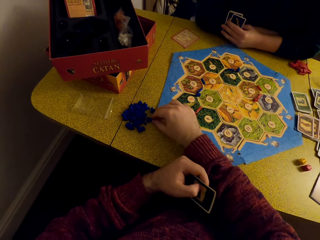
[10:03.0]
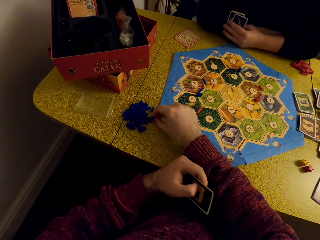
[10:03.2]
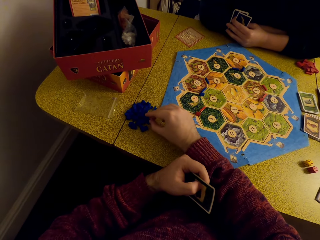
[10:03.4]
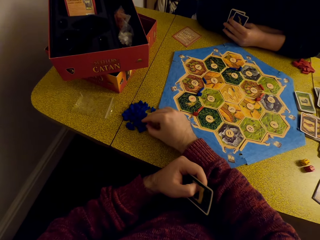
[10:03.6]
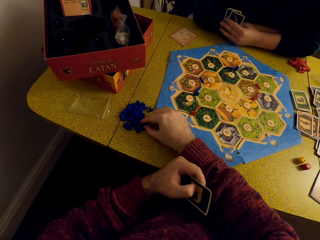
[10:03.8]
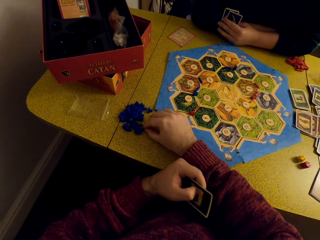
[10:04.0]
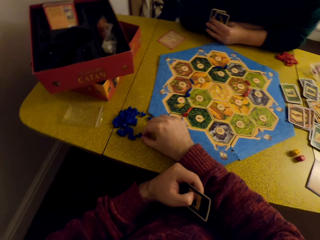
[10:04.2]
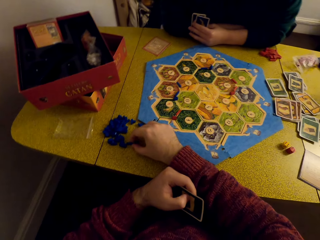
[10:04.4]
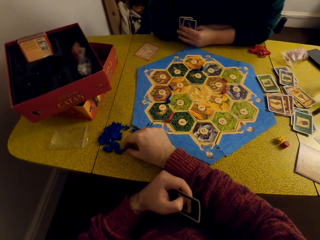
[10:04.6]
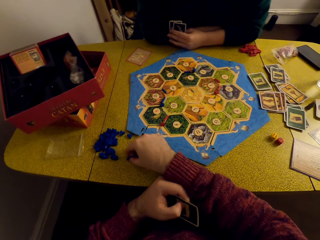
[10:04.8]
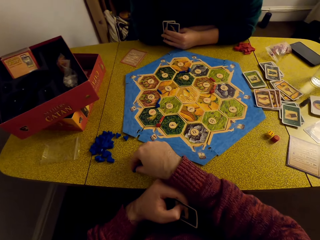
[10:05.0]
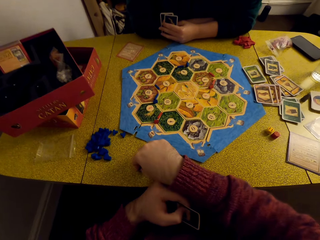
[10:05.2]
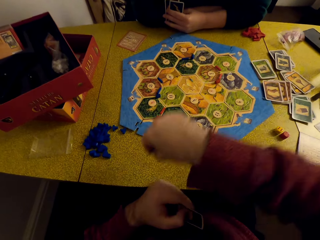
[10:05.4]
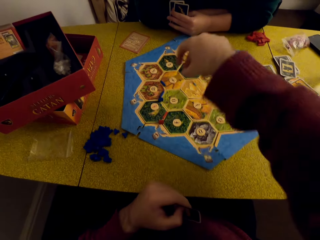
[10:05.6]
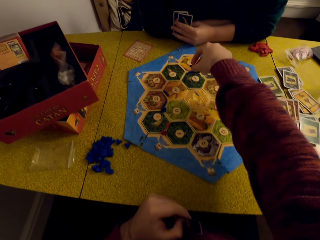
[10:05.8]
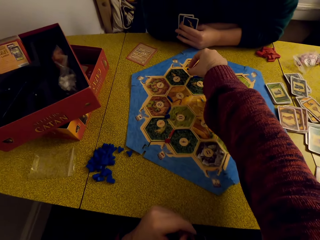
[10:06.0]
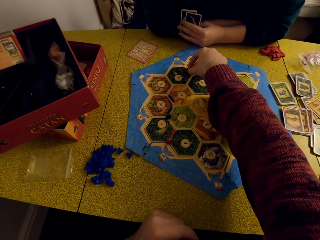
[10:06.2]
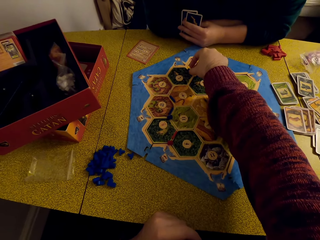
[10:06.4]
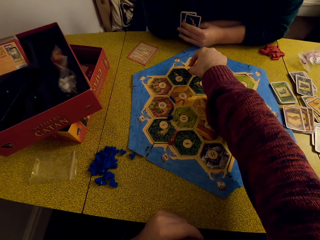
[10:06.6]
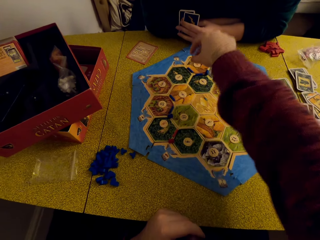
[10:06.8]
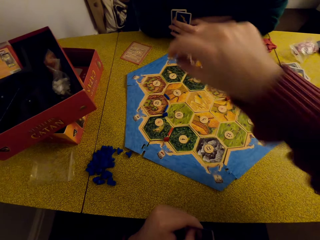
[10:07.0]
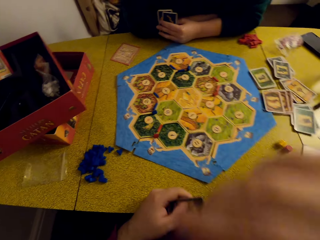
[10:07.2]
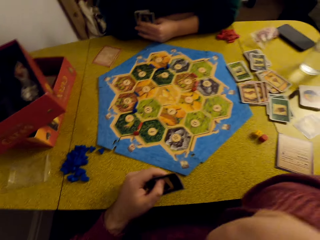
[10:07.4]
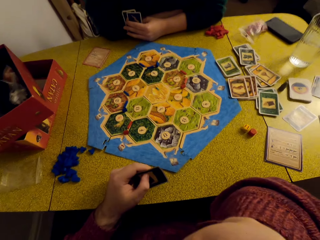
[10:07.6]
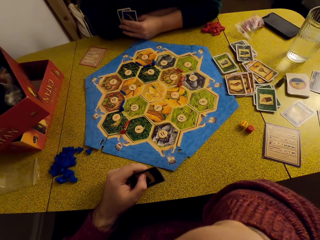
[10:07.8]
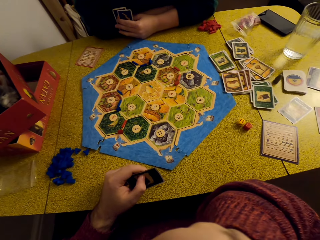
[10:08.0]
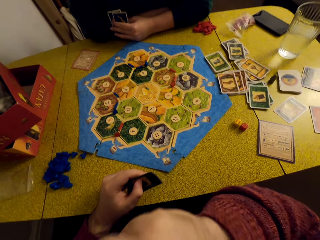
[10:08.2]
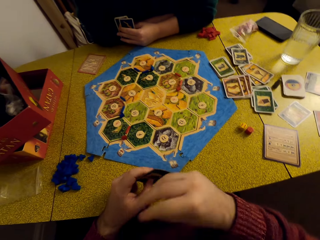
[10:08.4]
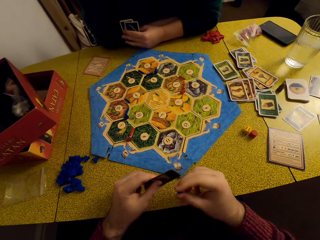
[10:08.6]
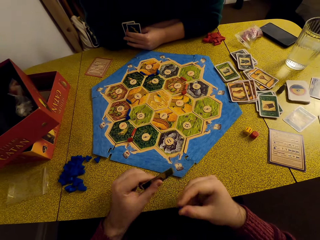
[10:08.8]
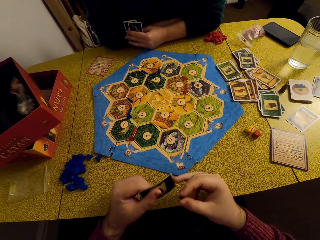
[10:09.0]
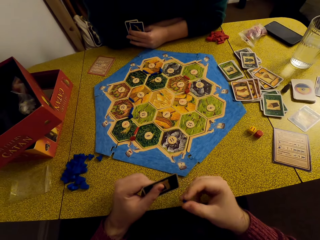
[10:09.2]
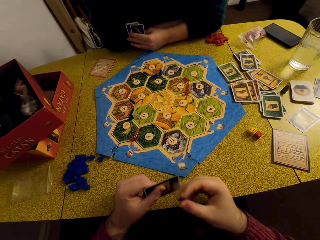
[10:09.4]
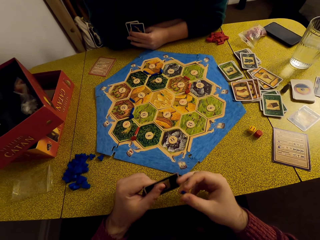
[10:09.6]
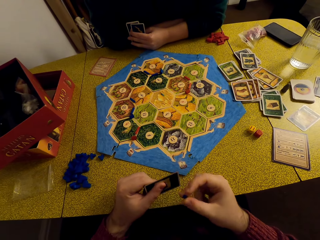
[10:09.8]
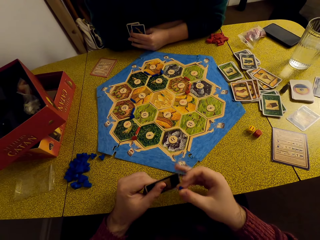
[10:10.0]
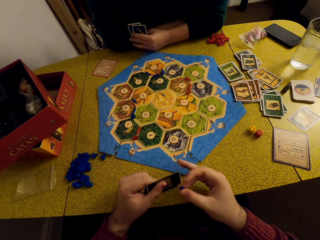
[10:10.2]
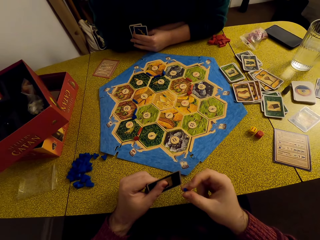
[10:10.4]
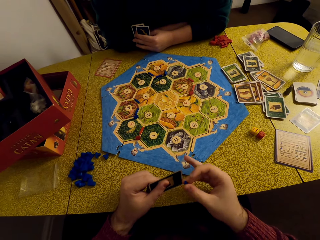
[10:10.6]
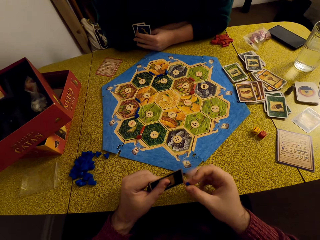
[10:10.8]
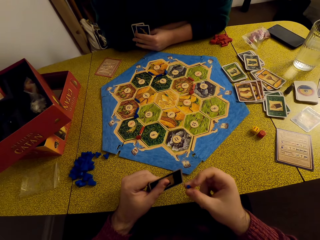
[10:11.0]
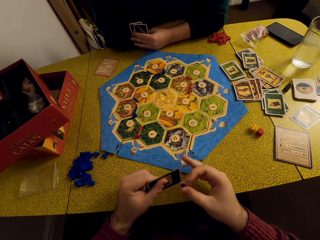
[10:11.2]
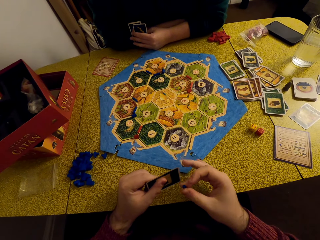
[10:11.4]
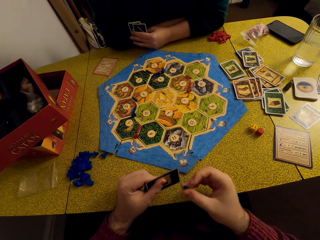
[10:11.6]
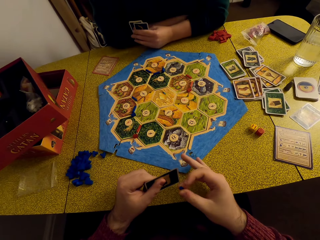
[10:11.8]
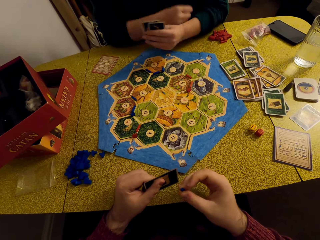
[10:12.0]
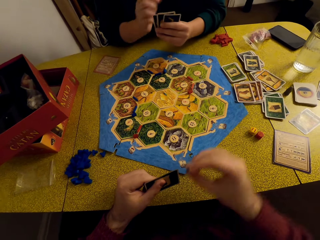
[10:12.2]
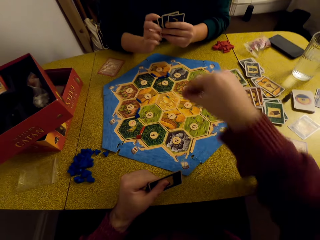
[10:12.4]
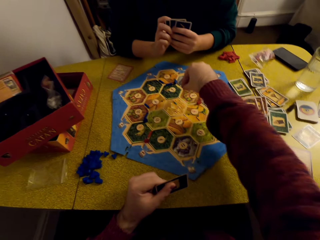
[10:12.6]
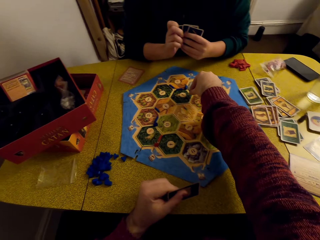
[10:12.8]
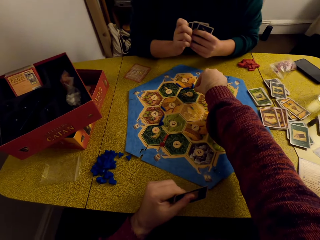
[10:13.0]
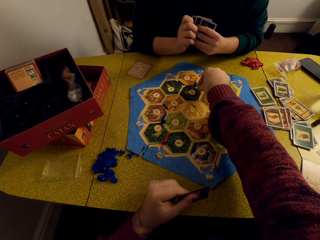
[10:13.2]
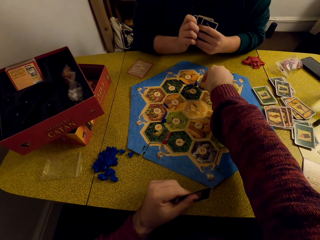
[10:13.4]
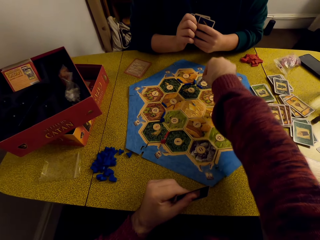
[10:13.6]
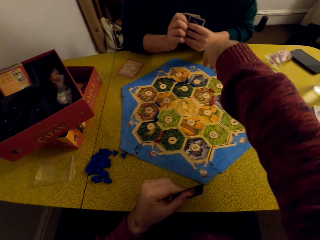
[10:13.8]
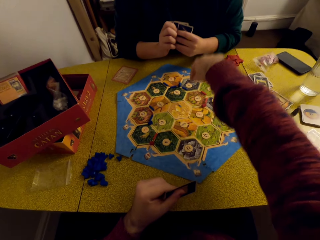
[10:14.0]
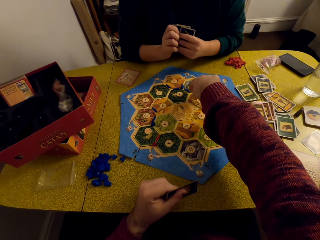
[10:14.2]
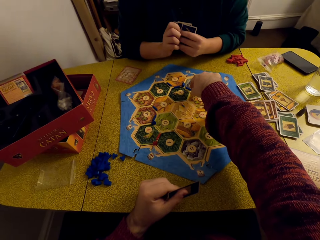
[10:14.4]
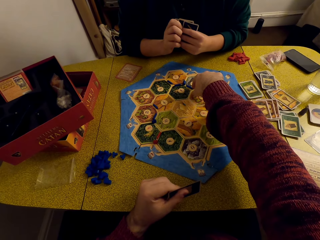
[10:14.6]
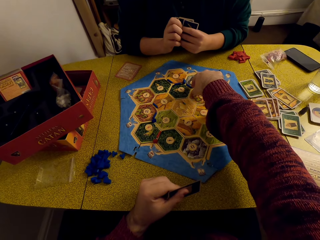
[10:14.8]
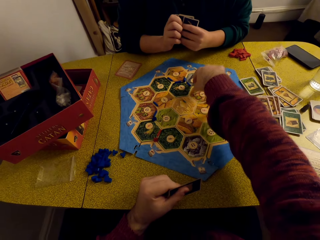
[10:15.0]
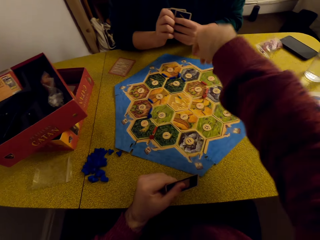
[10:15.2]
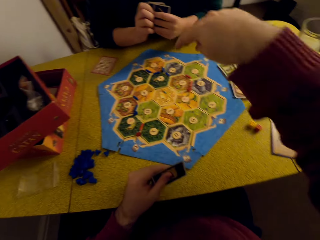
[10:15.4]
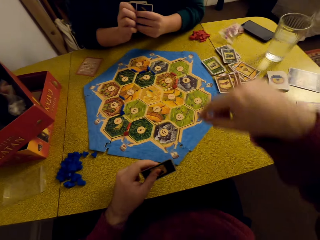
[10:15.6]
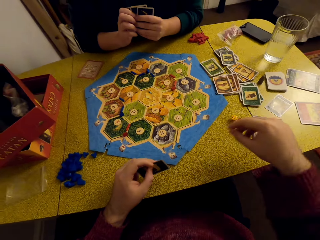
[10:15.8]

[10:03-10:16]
The camera wearer picks up the game piece. He places the piece on the game board, talks to a woman, and stares at the game board. He thumps the card with his finger. He places the piece on the game board.

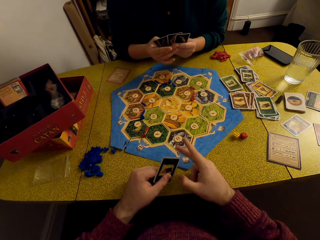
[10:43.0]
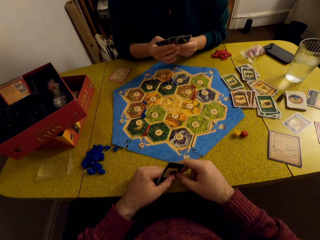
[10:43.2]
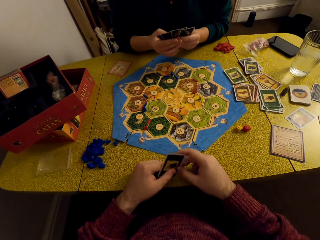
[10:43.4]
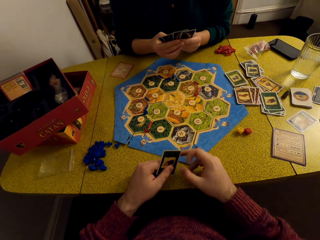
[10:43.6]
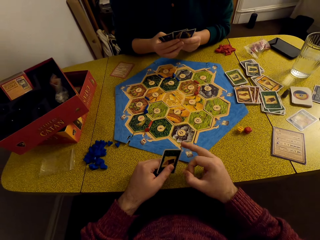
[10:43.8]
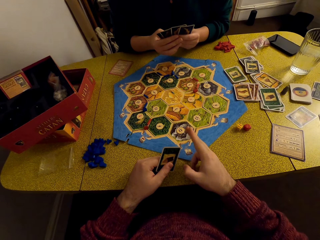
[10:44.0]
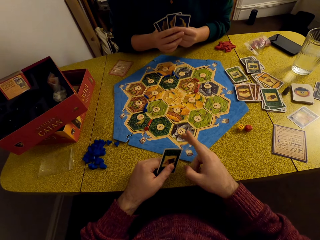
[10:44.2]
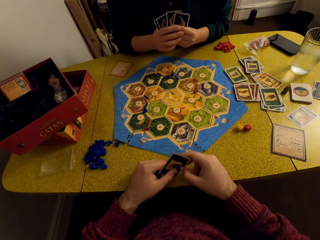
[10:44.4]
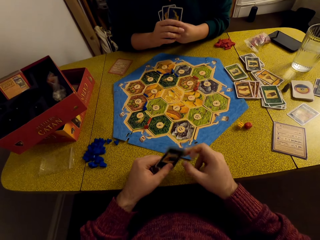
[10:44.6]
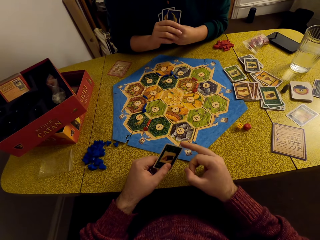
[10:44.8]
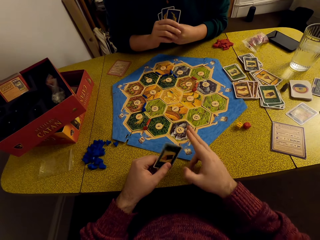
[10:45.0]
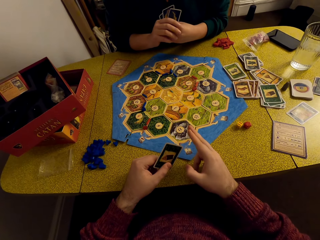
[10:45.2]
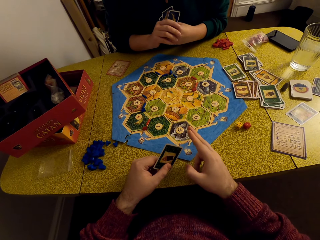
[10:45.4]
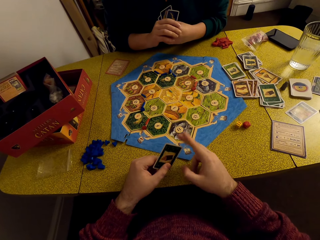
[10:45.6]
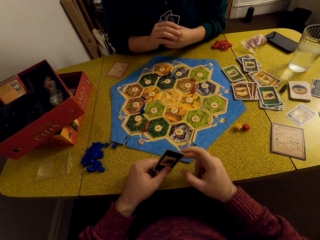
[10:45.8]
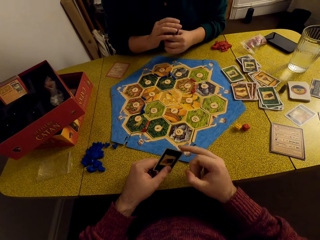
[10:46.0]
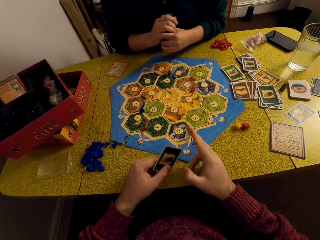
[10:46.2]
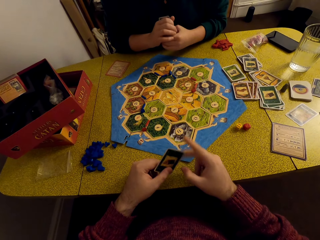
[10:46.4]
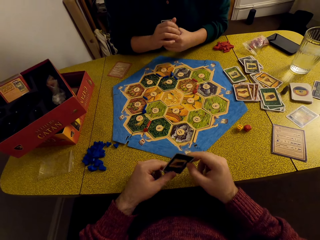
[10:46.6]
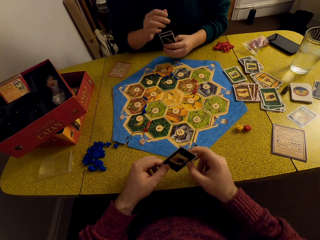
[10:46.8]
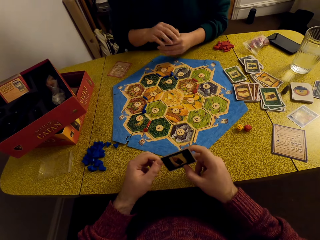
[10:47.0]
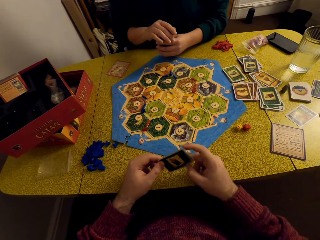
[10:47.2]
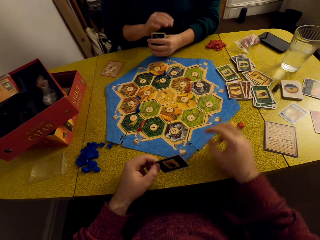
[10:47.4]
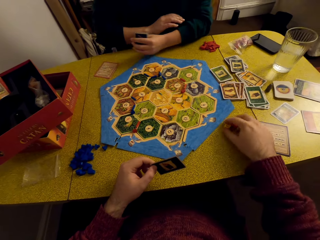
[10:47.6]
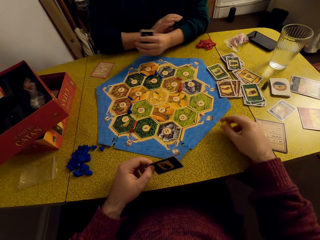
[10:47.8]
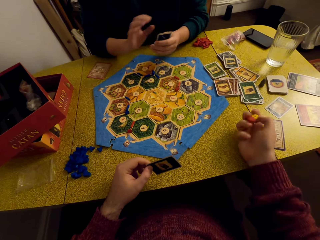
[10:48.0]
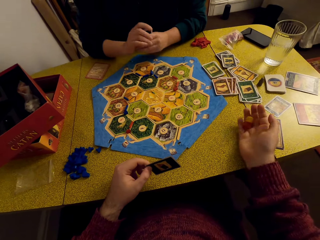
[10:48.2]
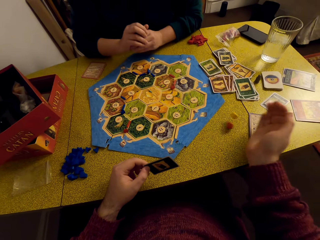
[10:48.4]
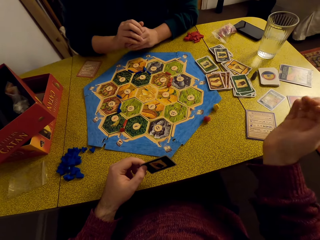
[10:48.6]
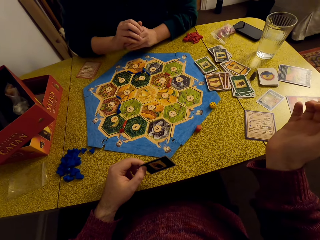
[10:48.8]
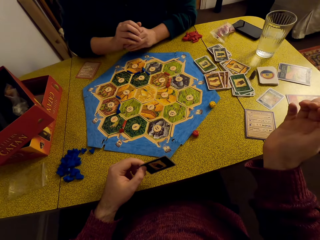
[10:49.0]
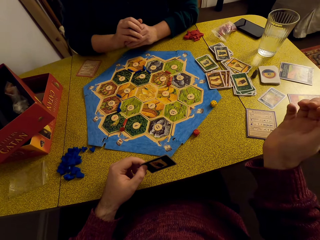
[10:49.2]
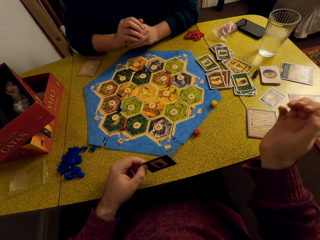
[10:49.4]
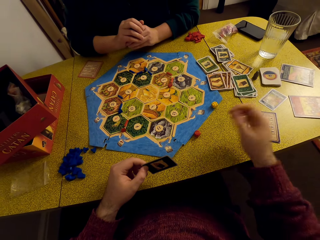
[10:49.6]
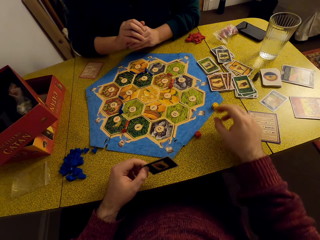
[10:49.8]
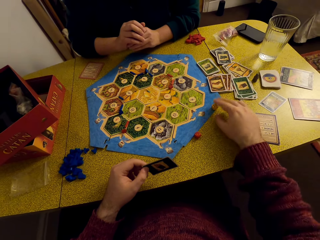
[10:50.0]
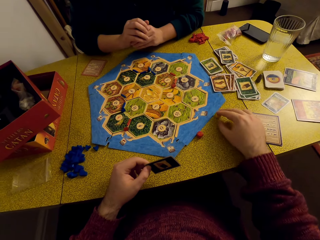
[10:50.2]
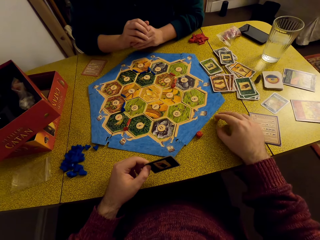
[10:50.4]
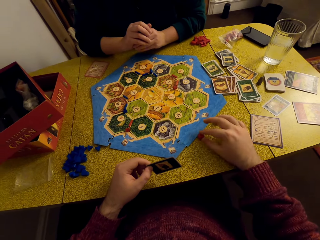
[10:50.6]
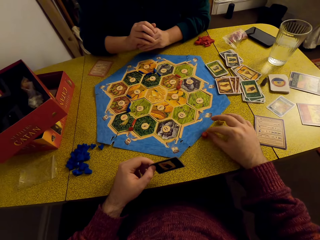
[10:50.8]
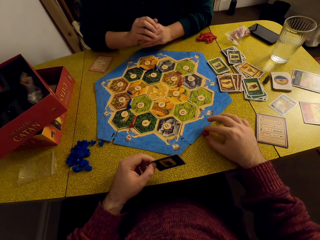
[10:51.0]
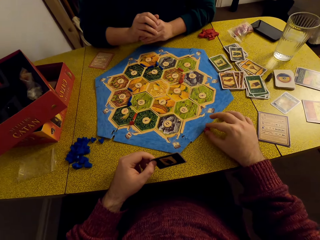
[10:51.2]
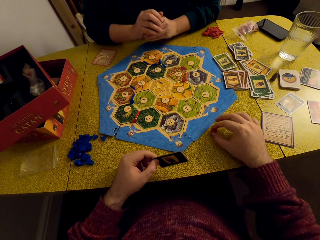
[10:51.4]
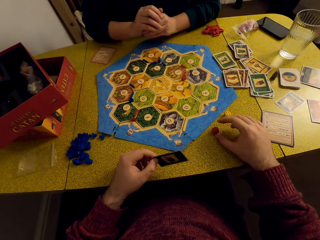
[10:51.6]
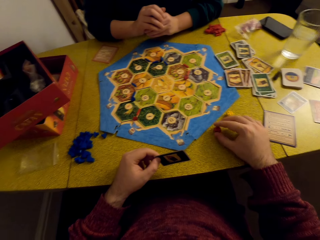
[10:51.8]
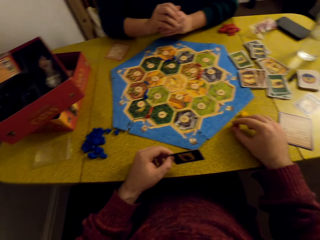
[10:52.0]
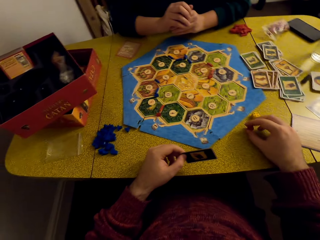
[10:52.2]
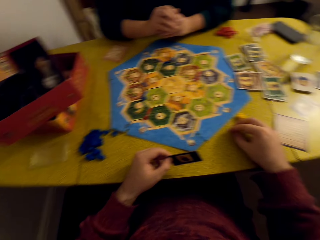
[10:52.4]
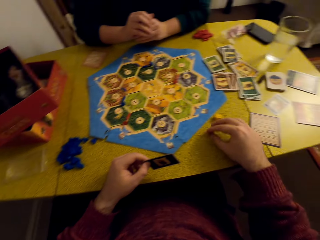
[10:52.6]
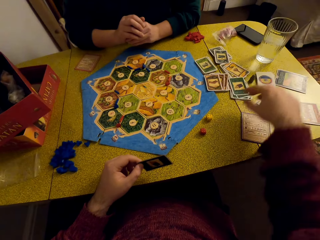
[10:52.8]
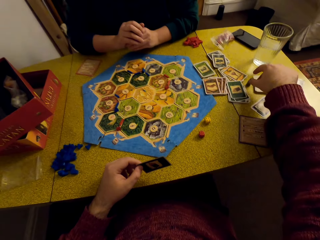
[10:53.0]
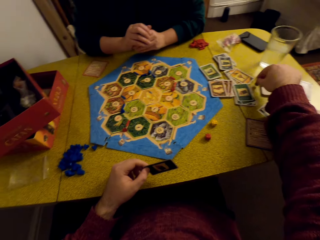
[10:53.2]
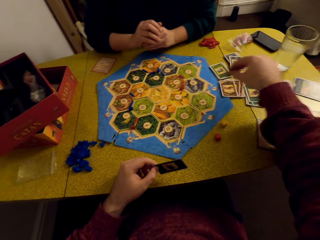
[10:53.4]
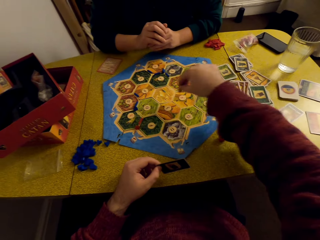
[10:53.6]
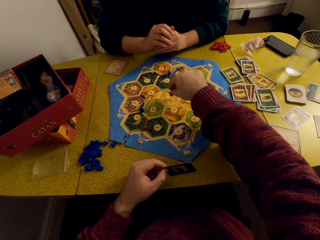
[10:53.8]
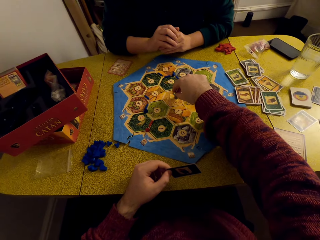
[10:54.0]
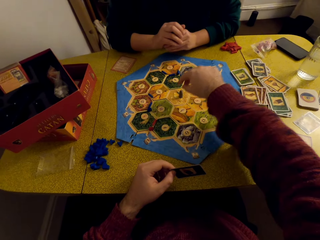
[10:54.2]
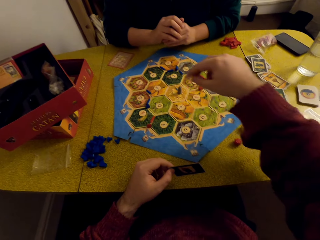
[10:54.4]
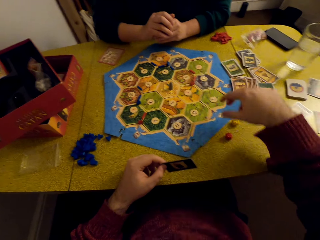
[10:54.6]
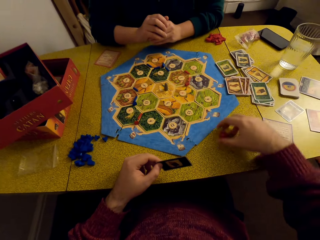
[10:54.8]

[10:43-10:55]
A woman talks to the camera wearer. The camera wearer thumps the card with his finger. The woman talks to the camera wearer. The camera wearer picks up the dice. He drops the dice on the table. He moves the dice together. He moves the game piece towards the game board. He talks to the woman.
